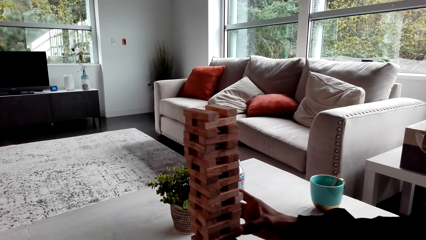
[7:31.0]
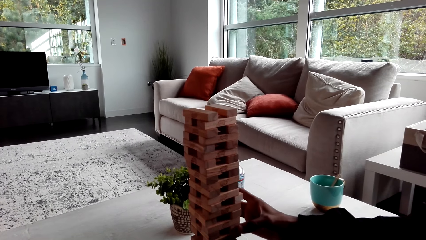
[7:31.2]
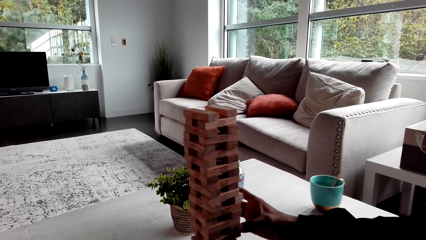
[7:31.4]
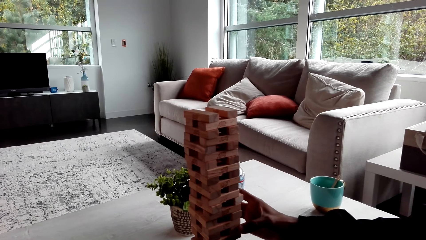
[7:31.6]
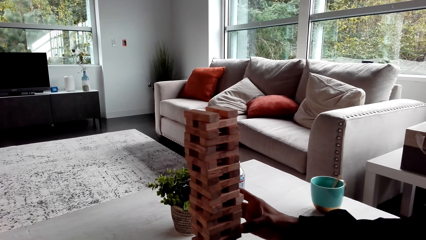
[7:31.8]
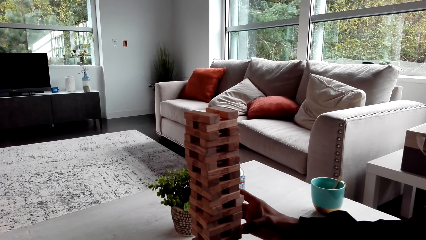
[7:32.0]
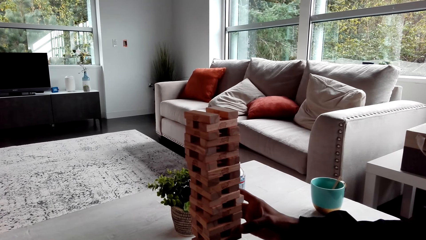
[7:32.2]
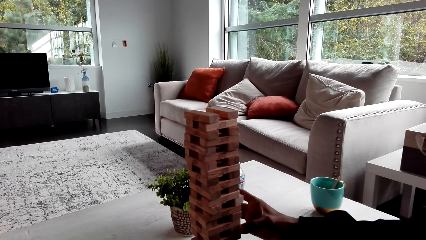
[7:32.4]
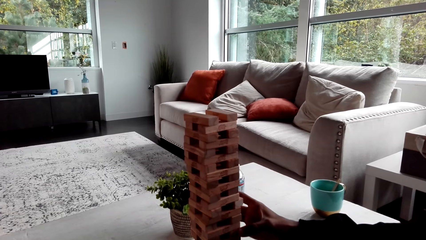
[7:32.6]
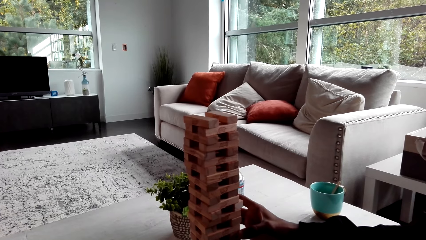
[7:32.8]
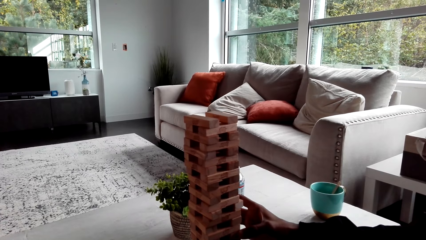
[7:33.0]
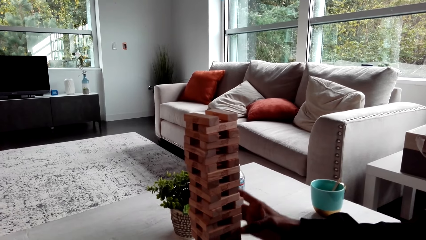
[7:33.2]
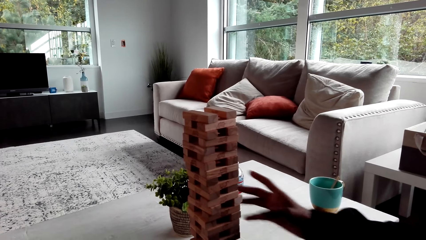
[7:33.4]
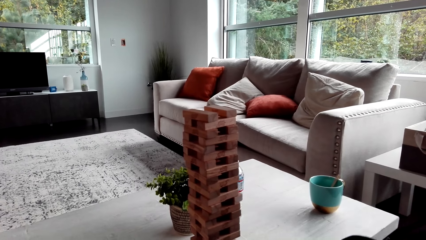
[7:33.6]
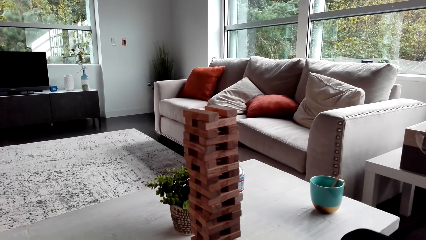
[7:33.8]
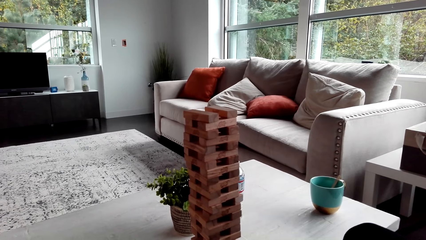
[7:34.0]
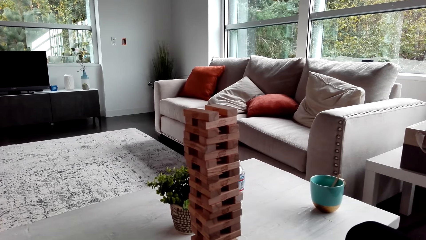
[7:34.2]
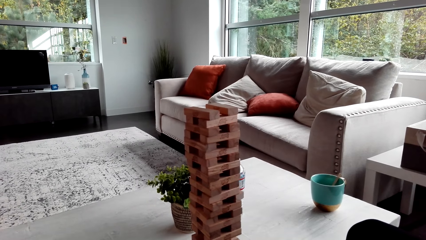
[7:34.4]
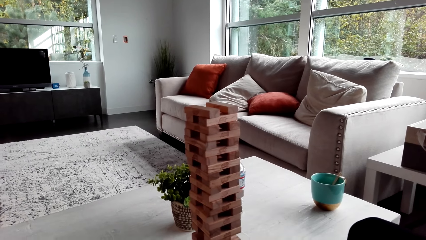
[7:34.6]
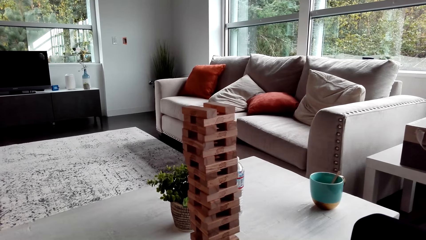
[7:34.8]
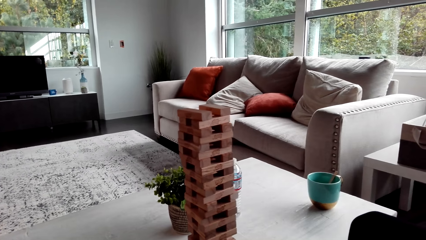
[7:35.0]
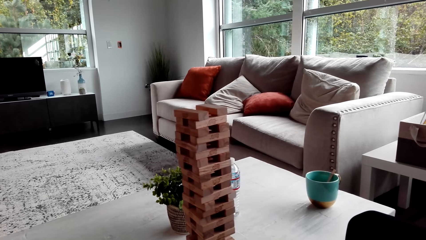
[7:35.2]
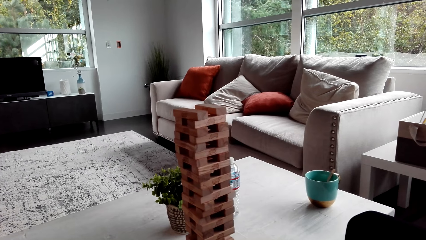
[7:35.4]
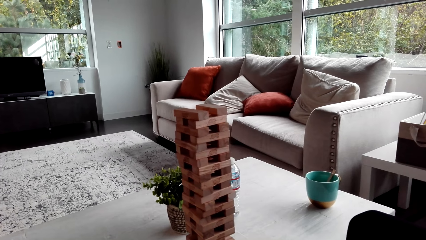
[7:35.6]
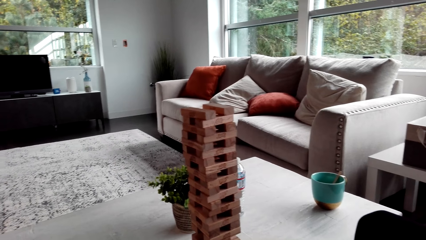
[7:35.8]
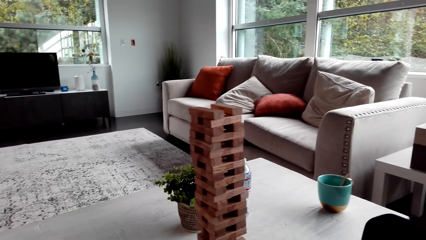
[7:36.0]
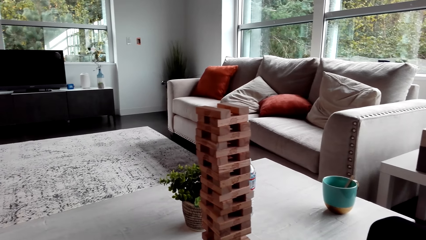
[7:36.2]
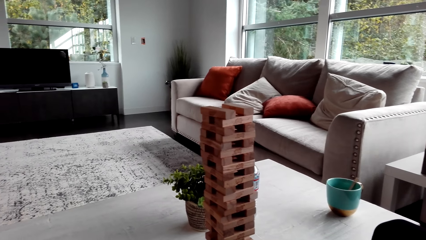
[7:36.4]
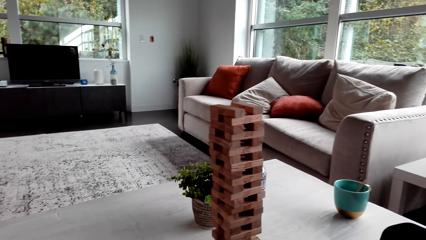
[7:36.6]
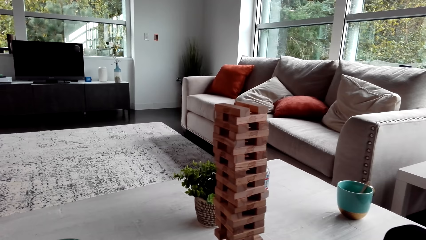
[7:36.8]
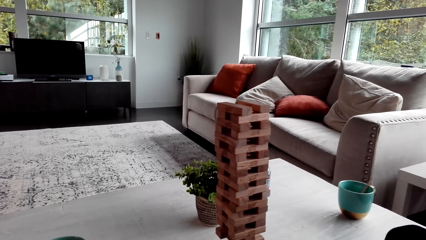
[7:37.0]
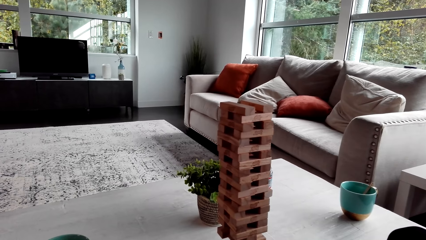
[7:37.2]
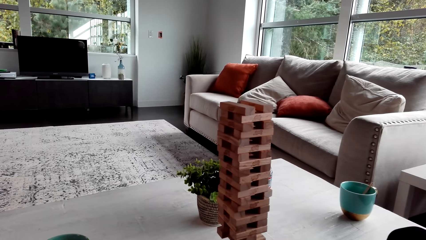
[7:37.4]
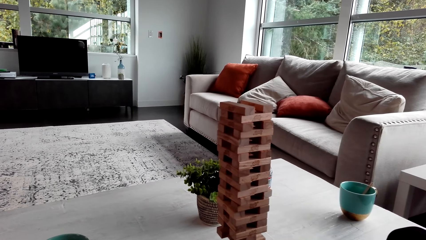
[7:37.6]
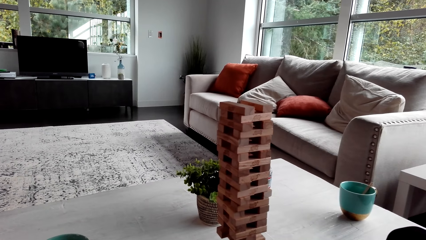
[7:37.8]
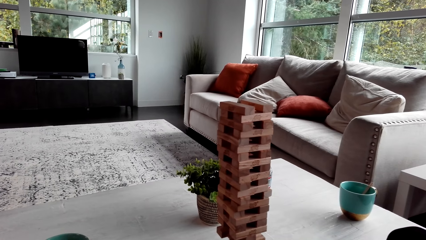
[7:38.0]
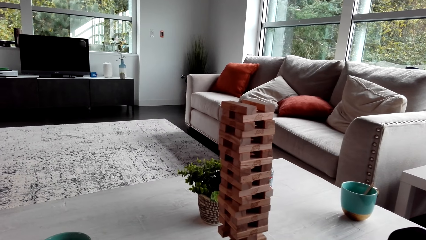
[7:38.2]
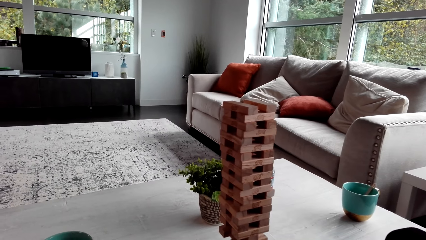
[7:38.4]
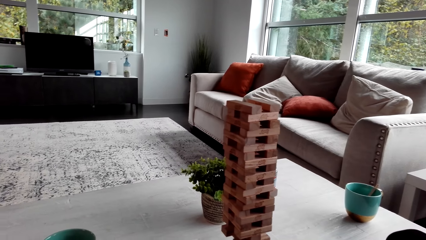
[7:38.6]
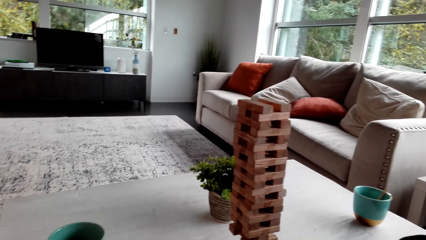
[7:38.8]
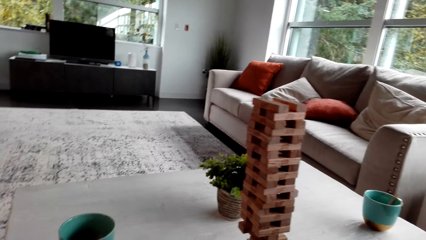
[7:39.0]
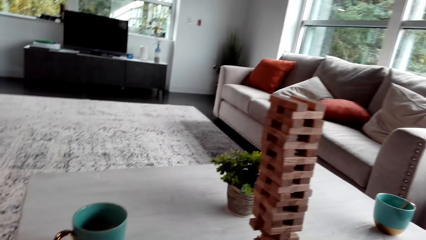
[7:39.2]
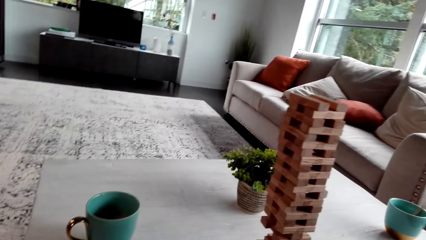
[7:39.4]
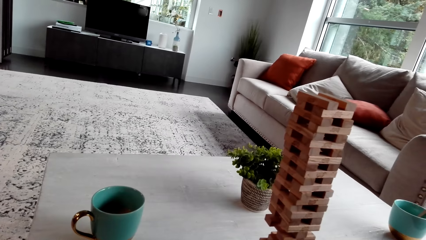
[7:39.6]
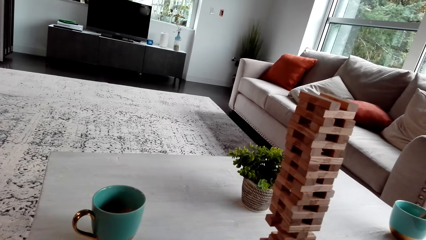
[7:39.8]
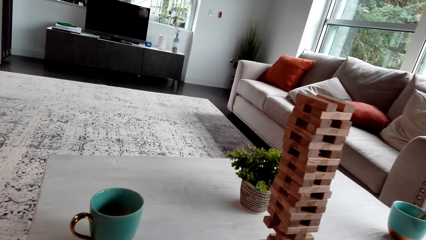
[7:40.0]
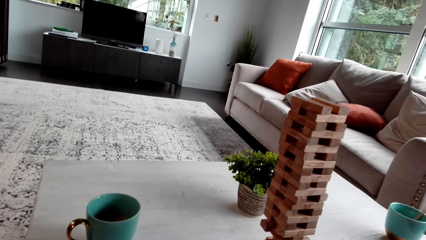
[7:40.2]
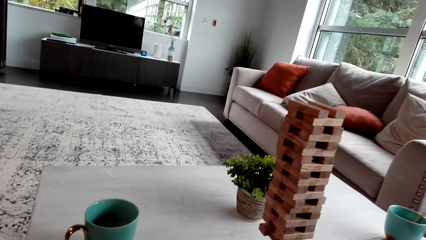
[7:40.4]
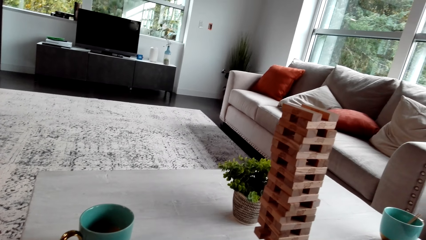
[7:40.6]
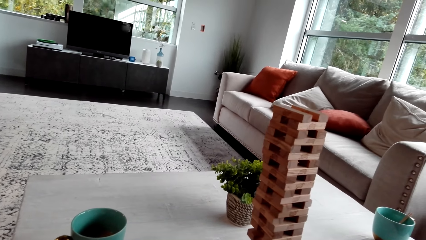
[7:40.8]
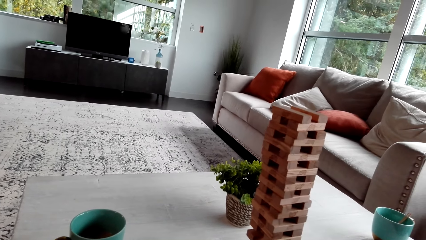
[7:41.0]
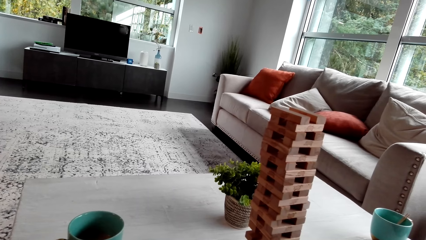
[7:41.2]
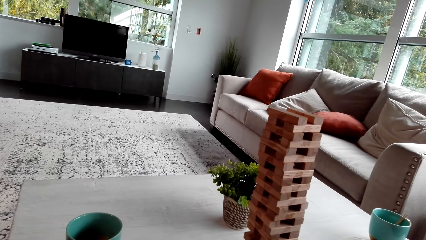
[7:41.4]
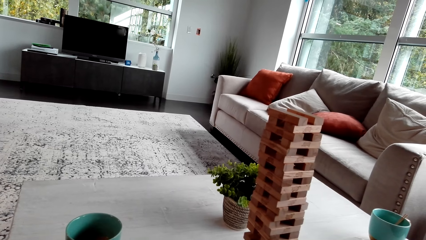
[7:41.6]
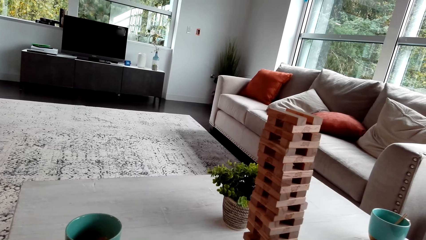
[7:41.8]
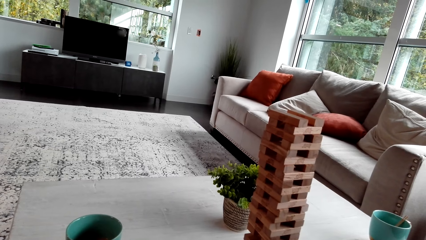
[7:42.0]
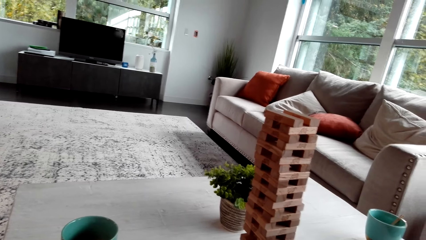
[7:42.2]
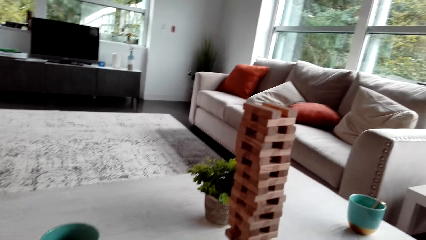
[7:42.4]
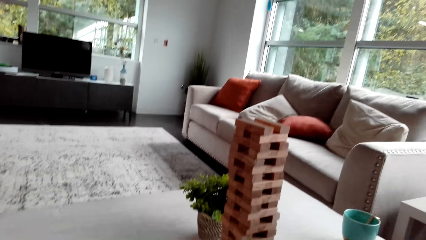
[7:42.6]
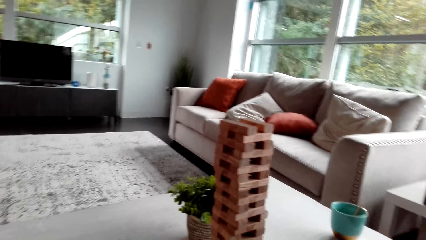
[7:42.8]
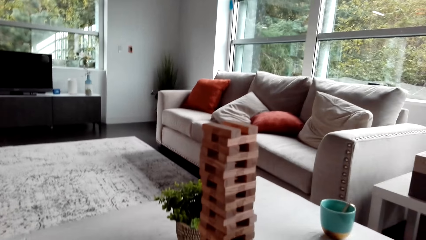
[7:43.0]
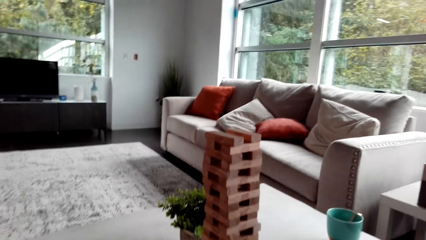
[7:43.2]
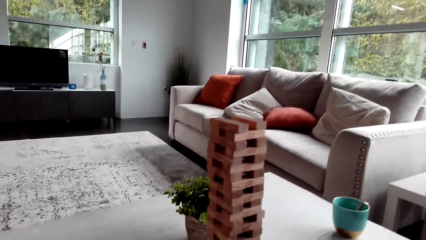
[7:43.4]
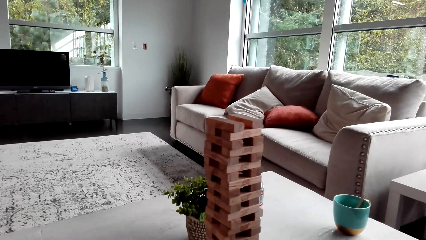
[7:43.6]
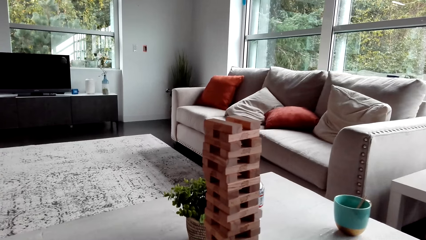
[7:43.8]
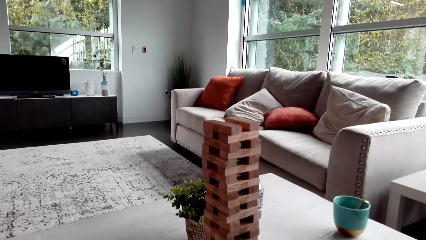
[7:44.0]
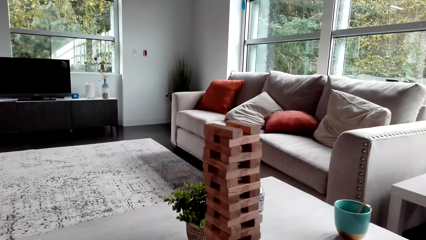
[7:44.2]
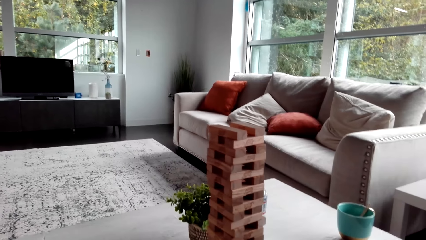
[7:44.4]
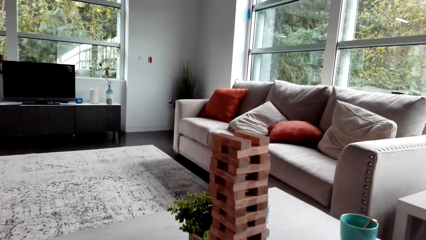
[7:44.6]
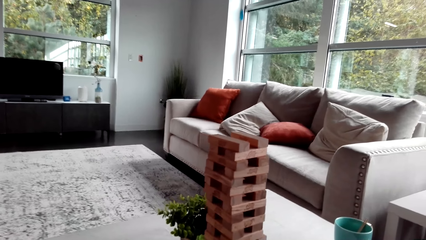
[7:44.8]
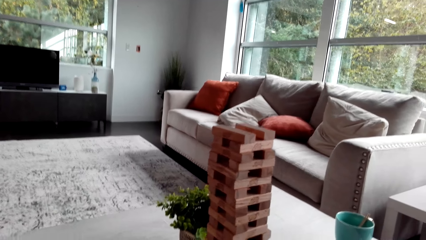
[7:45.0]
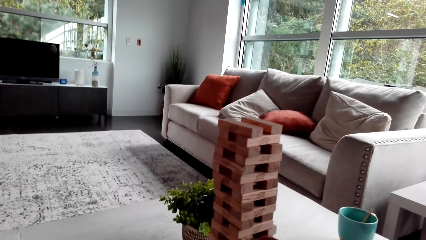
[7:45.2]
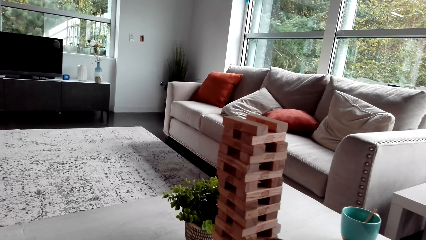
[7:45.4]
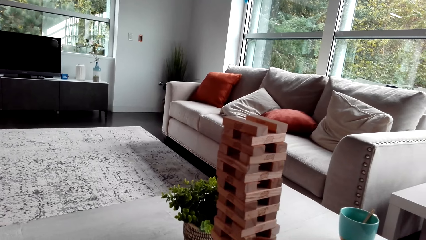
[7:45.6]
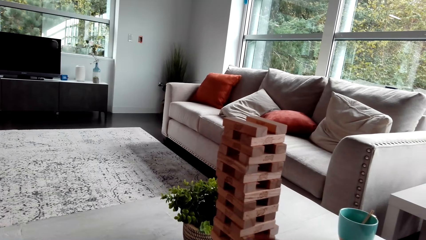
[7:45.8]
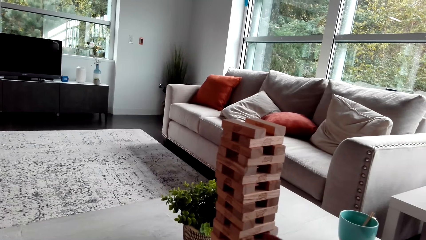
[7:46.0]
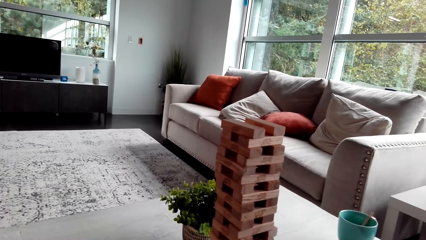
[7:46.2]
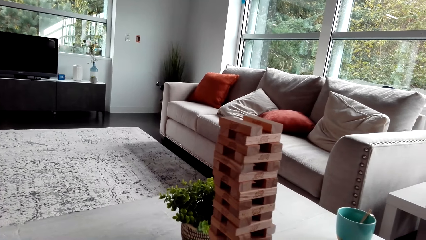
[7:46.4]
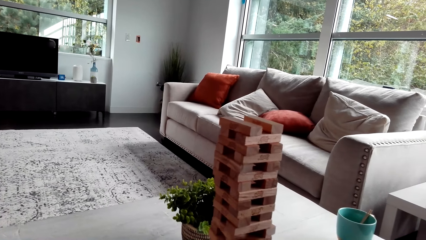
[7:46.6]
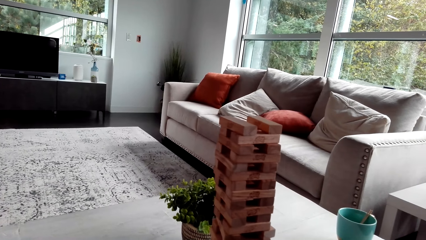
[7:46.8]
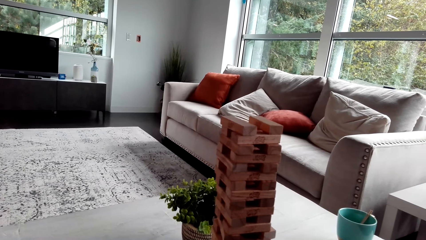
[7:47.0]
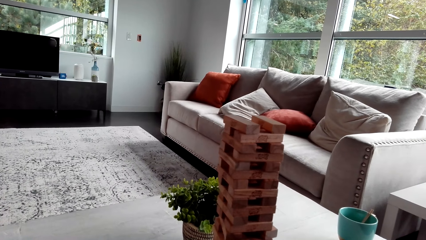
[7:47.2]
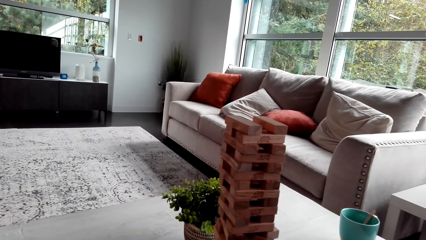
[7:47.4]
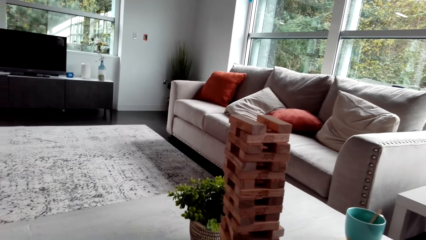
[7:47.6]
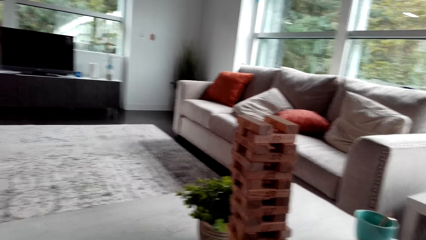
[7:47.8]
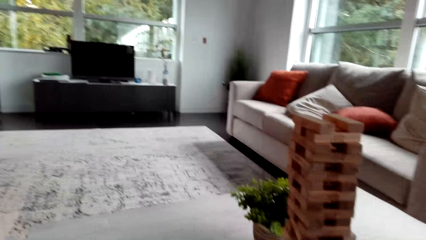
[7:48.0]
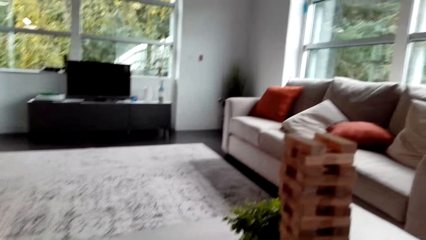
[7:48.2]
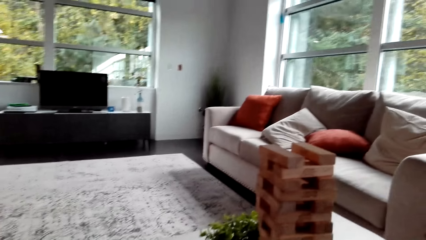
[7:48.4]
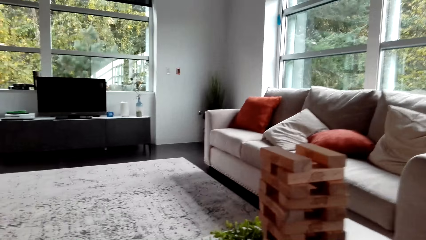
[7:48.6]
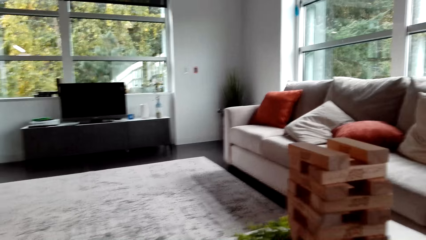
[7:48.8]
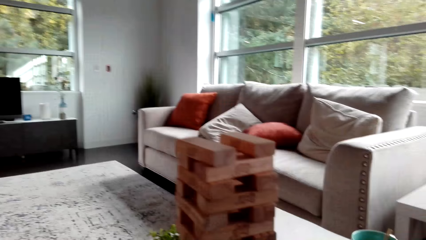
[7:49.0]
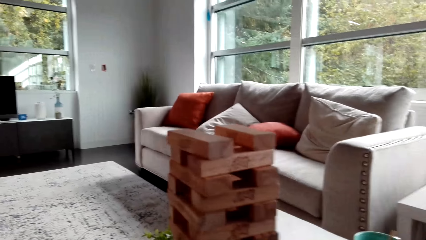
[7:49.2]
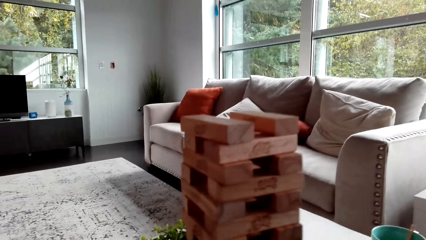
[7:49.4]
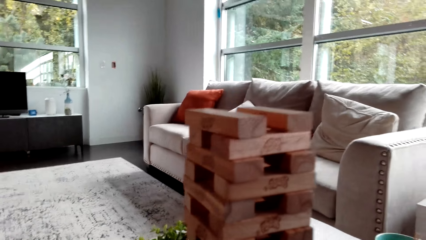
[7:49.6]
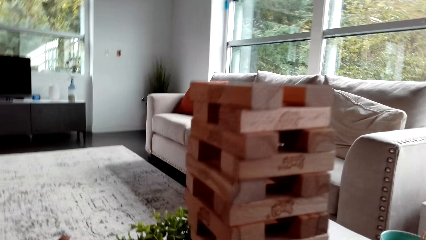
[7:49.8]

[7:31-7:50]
A man touches the jenga block. The camera wearer looks at the table. They stare at the blocks.
